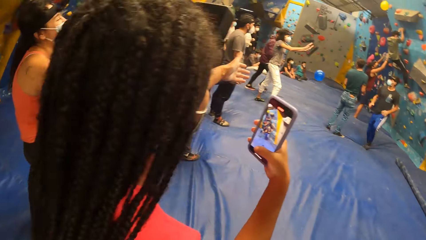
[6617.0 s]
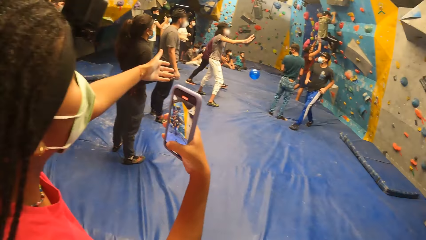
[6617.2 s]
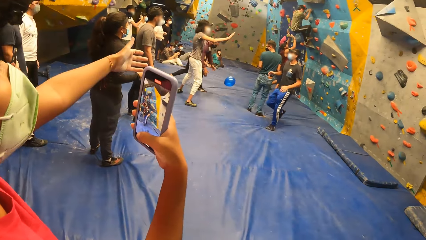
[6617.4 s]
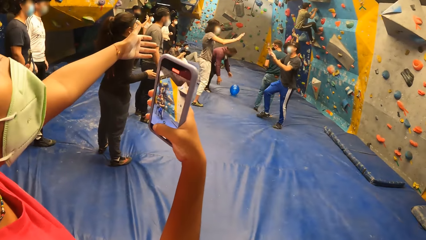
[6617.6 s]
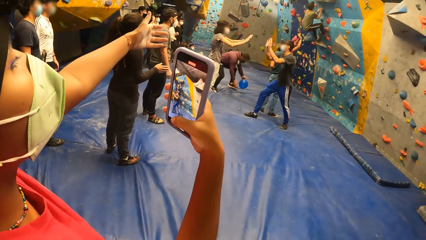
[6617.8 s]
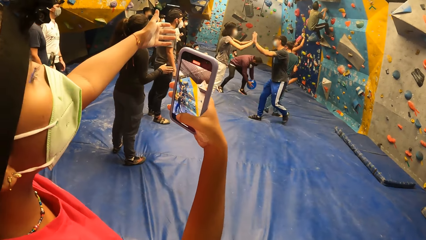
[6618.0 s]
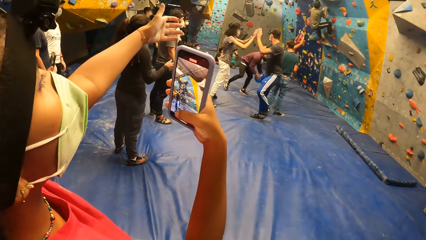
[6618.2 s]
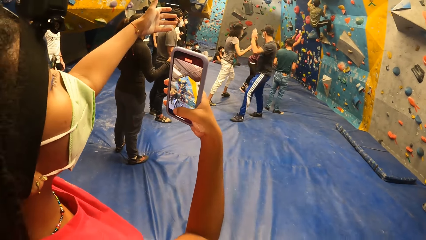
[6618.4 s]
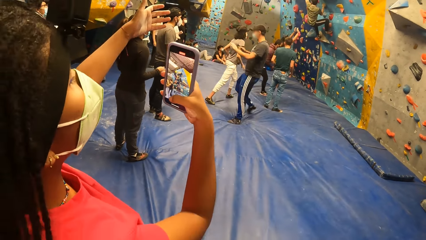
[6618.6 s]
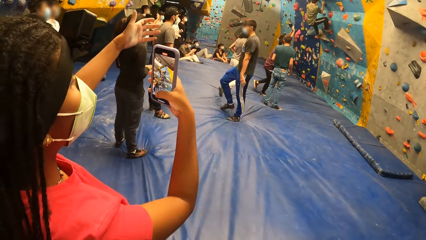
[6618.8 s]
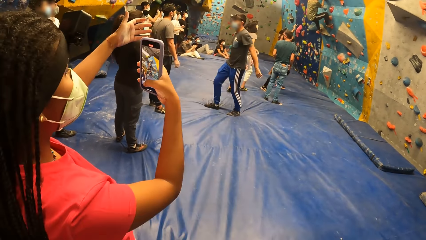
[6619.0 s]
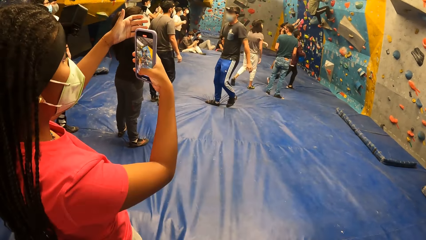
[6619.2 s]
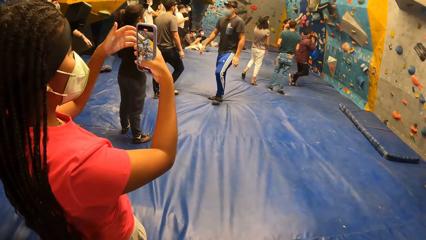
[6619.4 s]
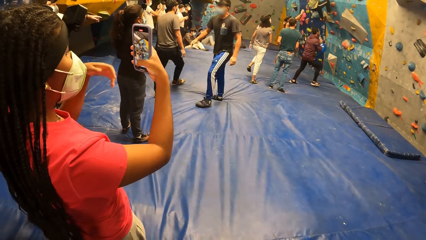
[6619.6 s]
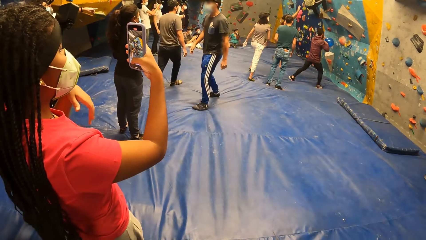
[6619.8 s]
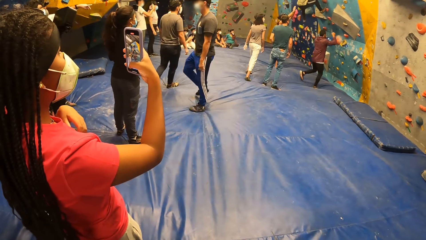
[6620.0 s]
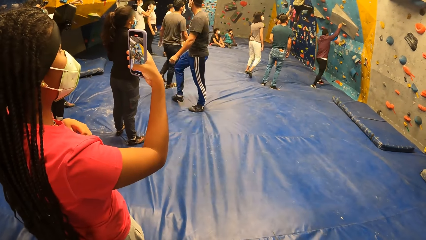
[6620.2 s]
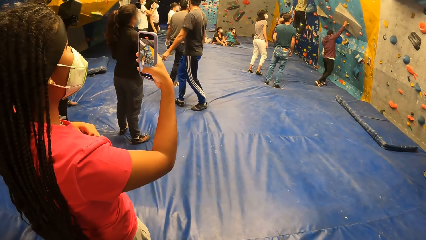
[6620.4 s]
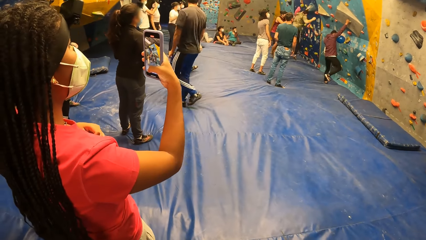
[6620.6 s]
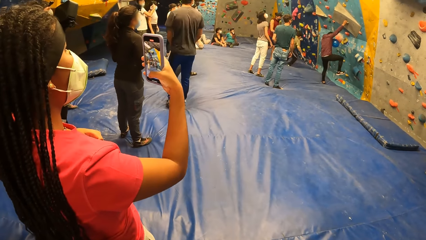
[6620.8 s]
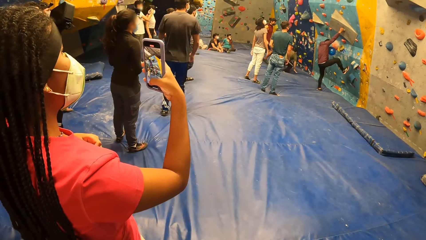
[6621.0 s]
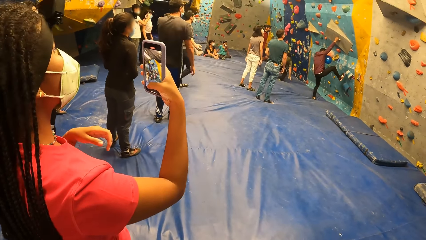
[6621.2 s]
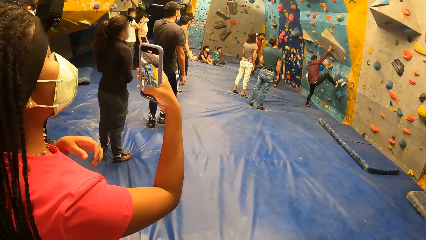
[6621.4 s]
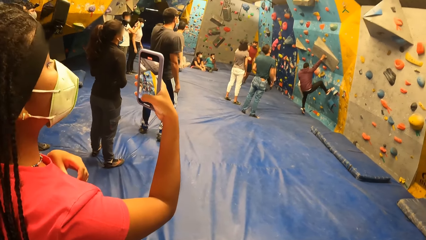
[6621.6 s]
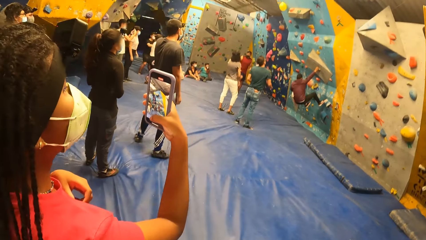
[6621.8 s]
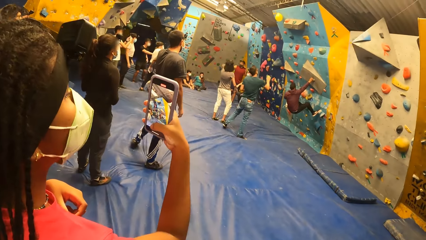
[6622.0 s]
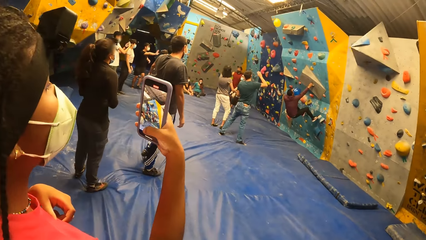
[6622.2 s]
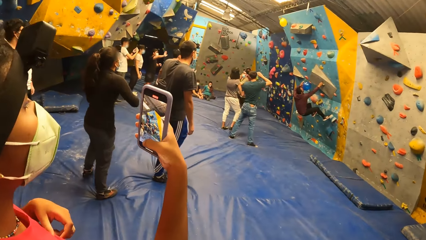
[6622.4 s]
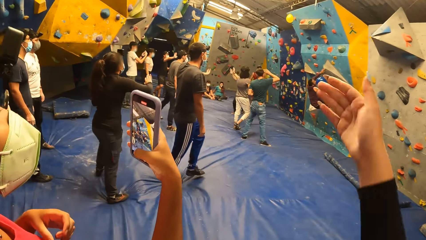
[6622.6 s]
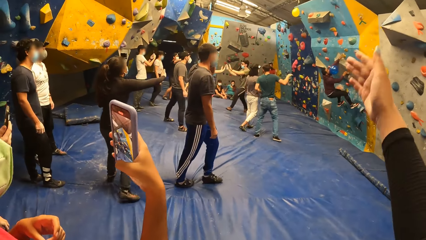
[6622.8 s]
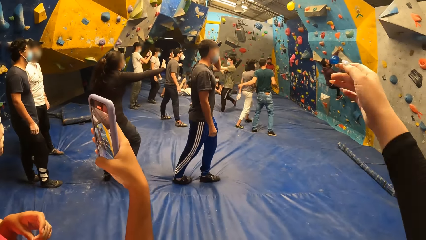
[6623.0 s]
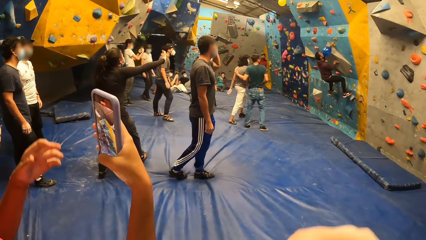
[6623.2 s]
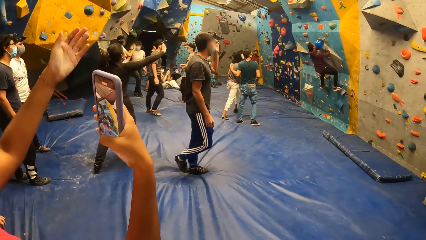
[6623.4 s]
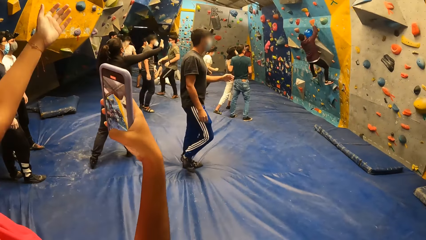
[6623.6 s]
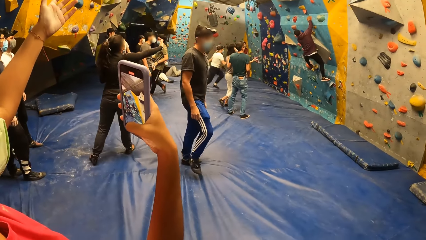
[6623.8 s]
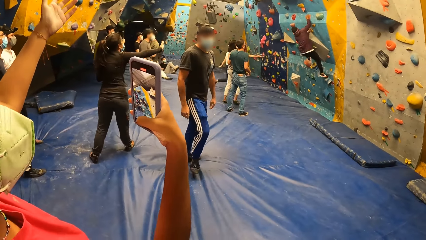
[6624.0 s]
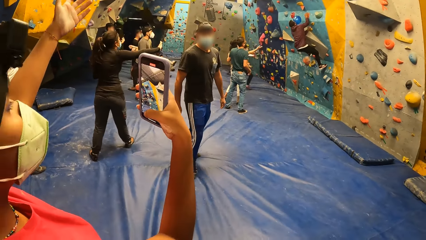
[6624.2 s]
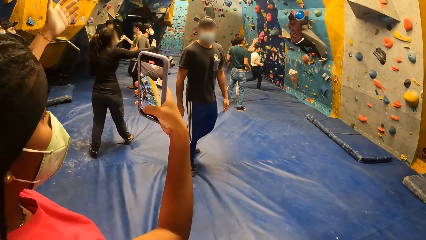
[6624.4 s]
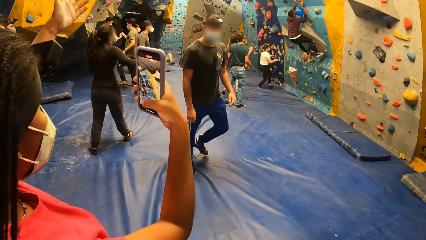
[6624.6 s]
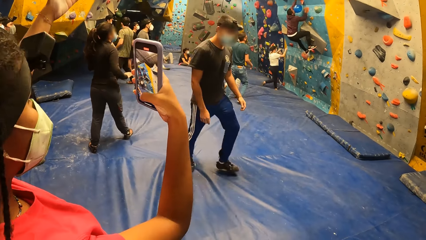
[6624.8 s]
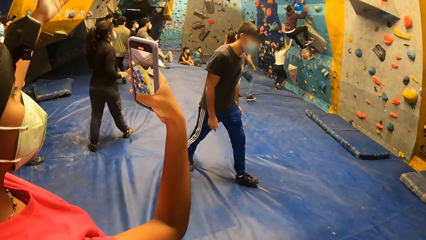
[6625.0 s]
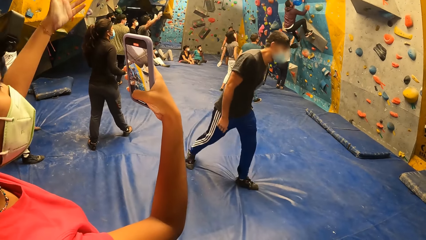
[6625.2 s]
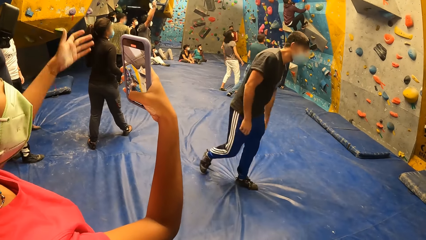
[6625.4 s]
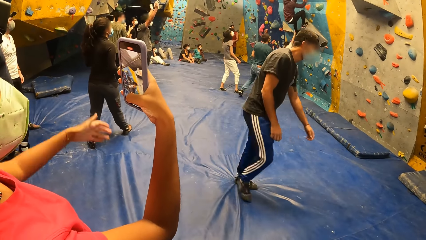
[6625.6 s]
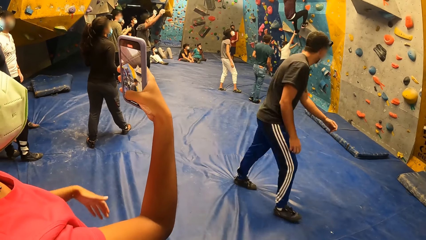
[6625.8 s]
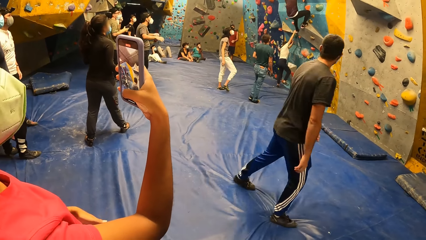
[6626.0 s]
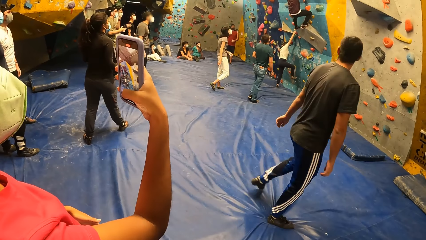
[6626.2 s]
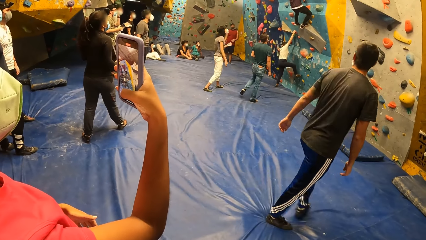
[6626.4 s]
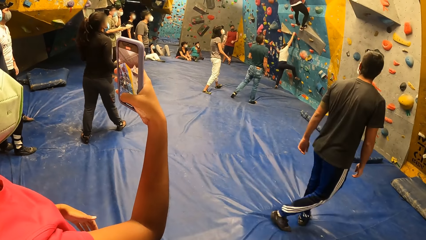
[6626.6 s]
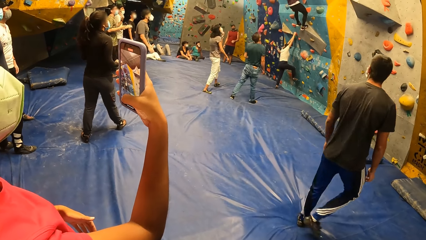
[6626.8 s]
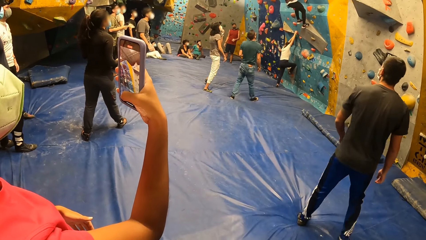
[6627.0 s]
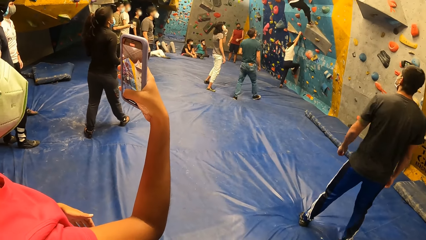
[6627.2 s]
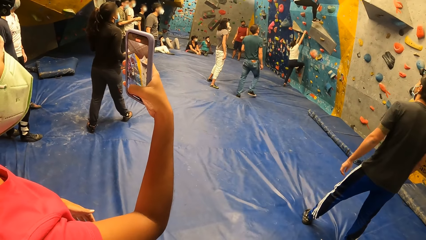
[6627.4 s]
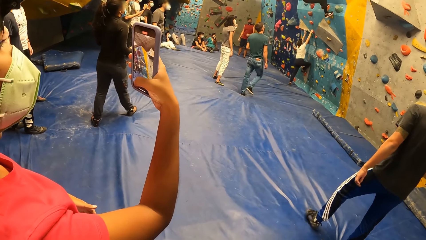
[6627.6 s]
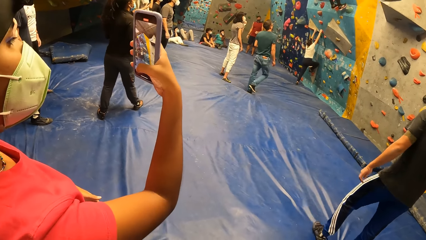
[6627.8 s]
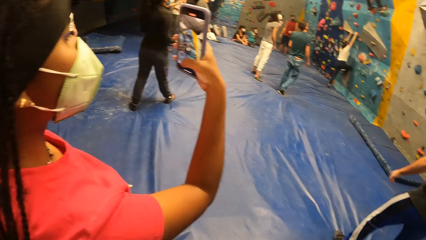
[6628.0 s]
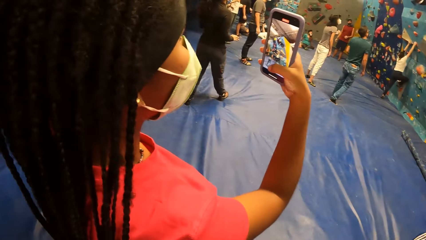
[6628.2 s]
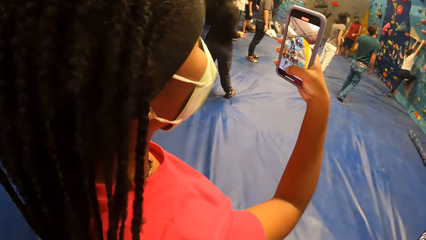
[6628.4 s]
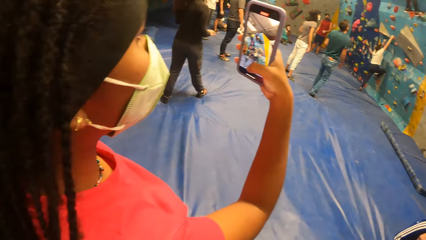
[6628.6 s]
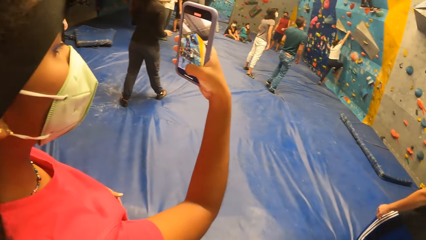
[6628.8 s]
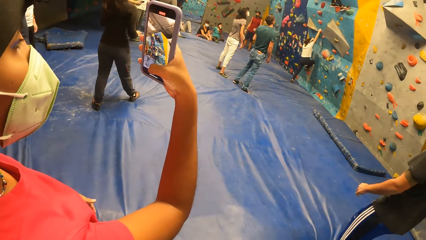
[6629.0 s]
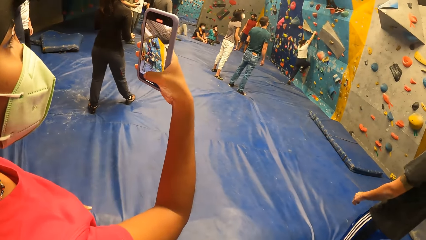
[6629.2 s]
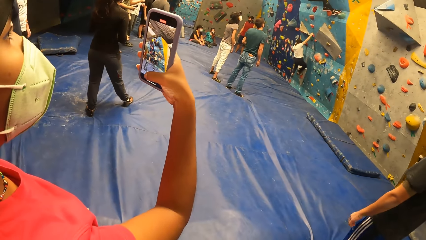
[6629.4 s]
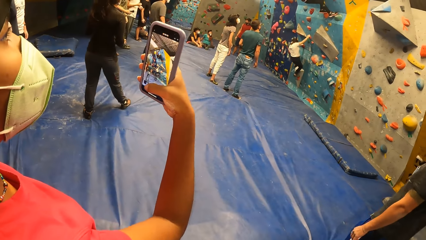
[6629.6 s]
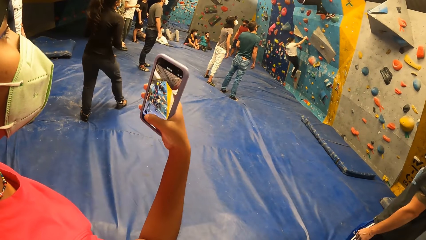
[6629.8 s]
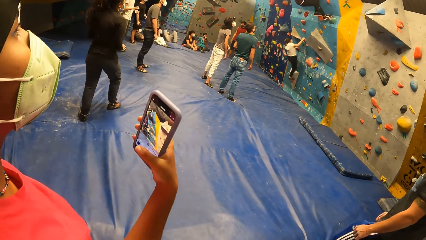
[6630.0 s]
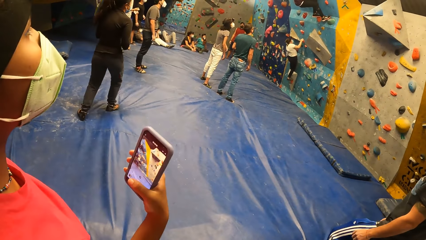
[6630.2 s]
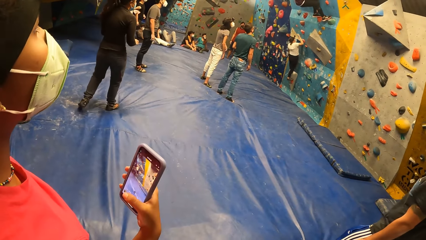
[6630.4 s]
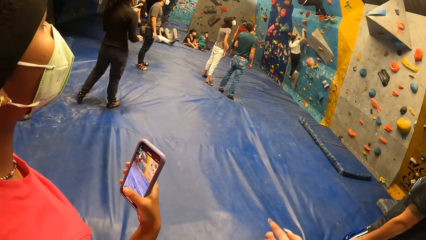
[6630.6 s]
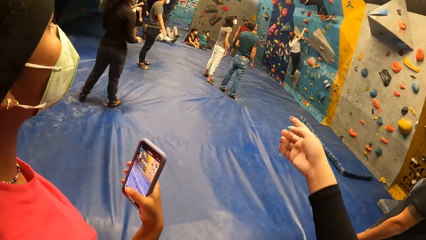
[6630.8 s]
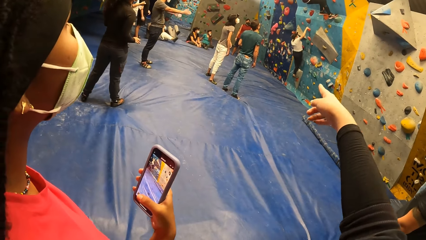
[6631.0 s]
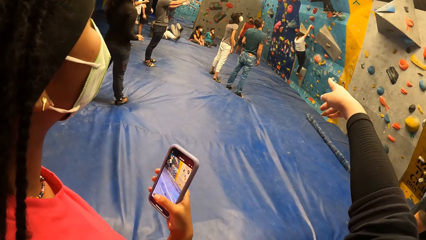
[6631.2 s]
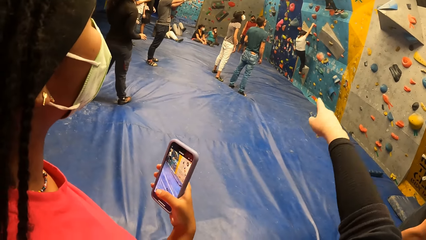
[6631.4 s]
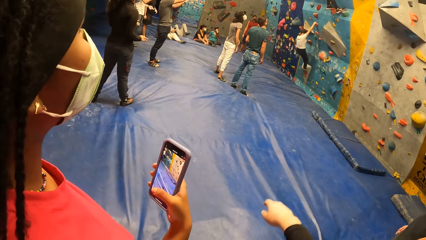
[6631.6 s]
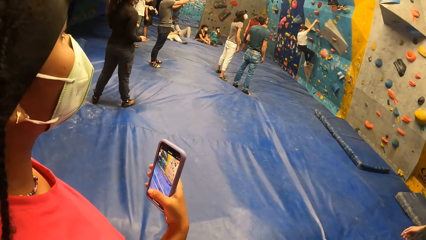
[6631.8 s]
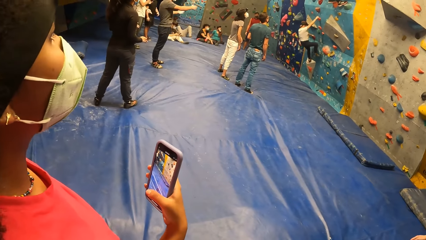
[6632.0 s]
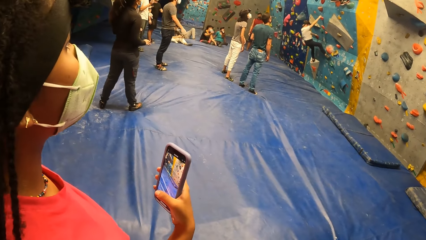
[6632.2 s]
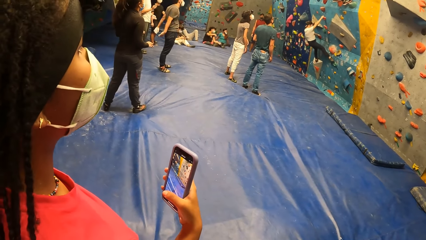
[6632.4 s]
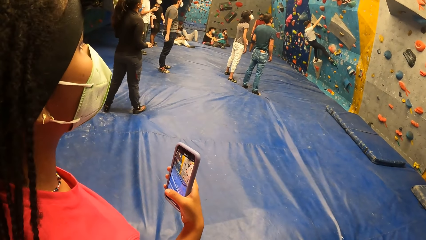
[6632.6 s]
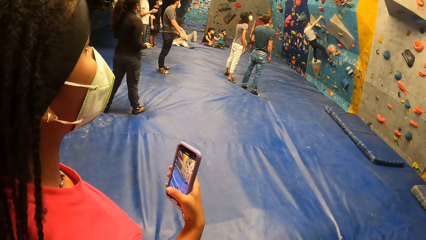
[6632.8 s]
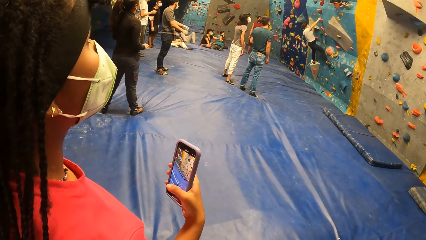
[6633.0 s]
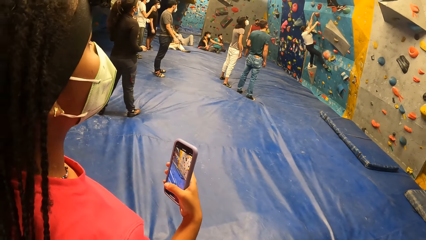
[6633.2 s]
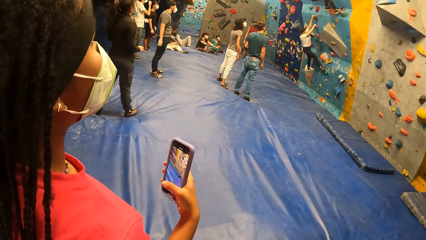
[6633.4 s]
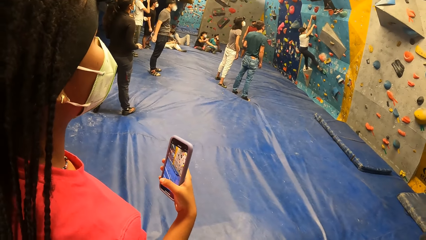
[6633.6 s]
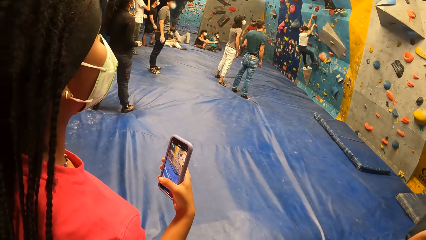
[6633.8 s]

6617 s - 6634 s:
A woman jogs. The camera wearer looks around. The woman raises the right hand. The woman records with a phone. The camera wearer raises the right hand. They shake the right hand. The woman raises a hand. The camera wearer looks around. They point with the right hand. They drop the hand.
